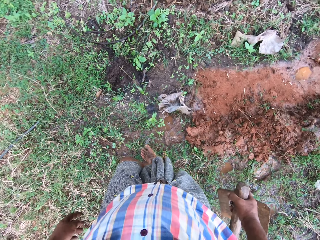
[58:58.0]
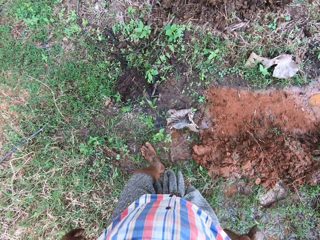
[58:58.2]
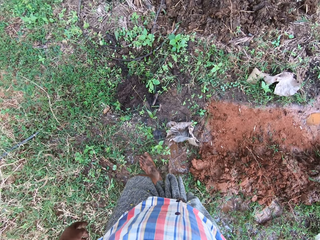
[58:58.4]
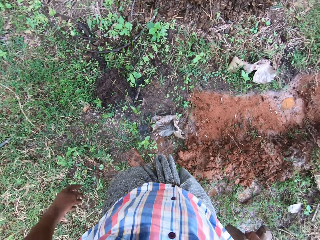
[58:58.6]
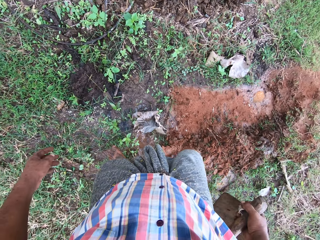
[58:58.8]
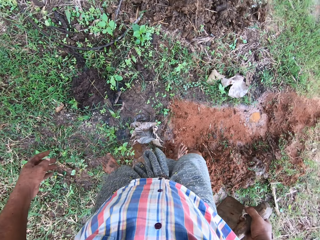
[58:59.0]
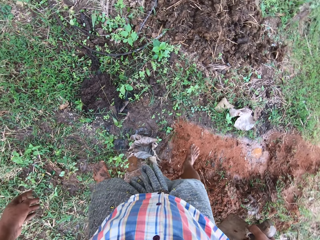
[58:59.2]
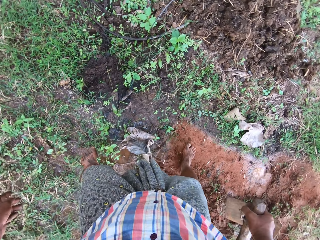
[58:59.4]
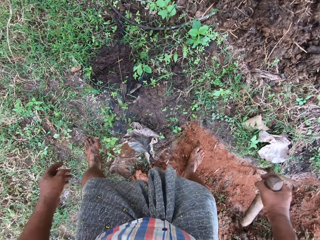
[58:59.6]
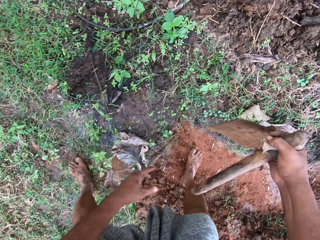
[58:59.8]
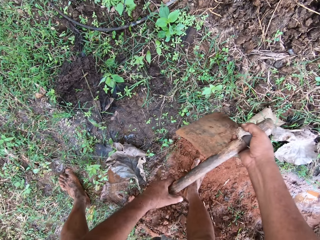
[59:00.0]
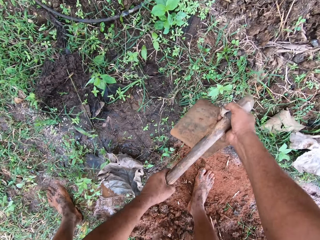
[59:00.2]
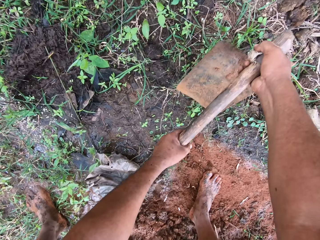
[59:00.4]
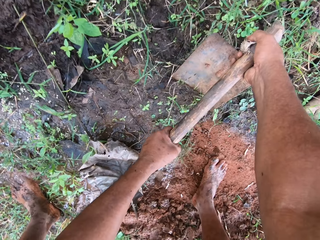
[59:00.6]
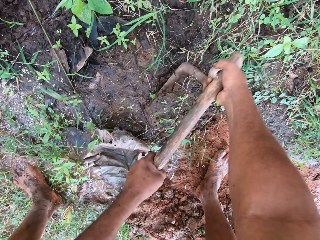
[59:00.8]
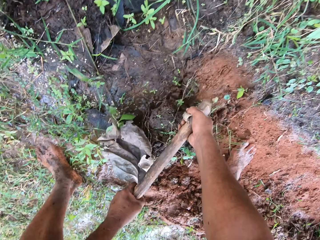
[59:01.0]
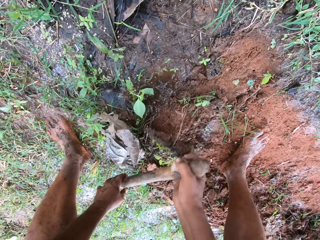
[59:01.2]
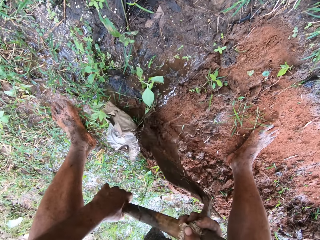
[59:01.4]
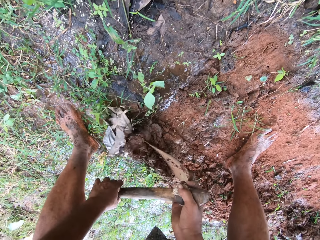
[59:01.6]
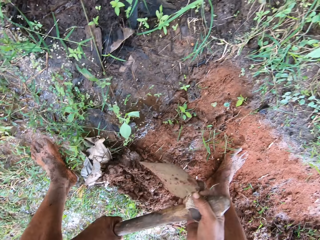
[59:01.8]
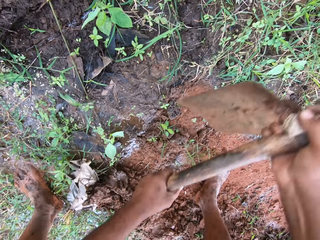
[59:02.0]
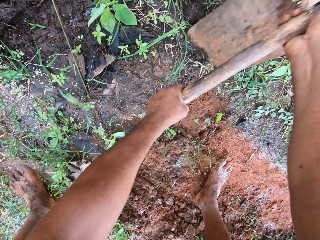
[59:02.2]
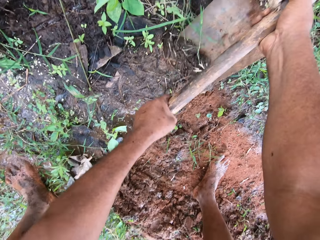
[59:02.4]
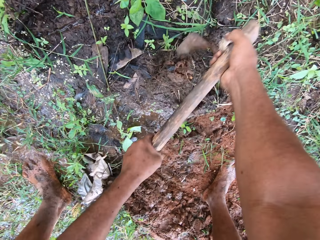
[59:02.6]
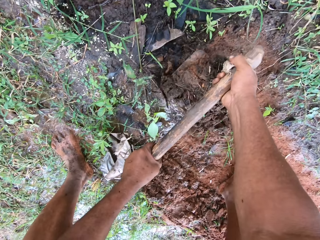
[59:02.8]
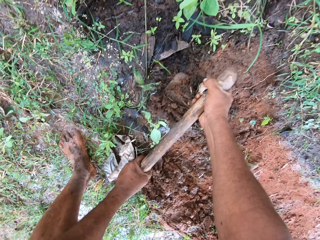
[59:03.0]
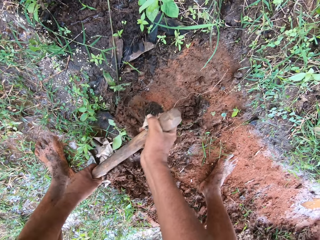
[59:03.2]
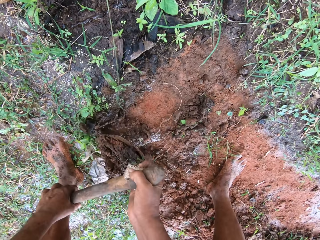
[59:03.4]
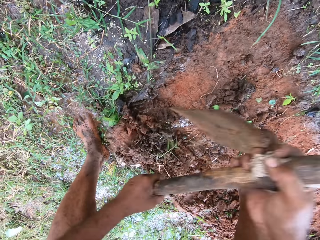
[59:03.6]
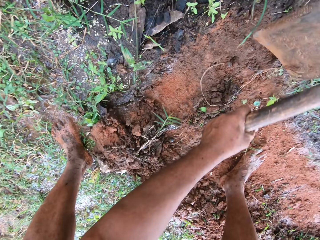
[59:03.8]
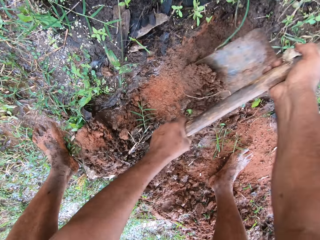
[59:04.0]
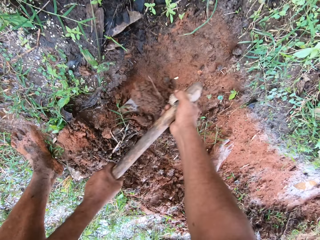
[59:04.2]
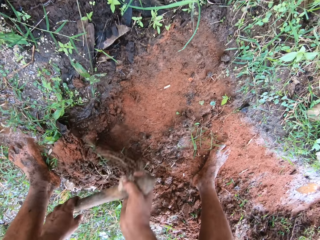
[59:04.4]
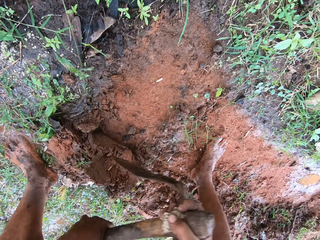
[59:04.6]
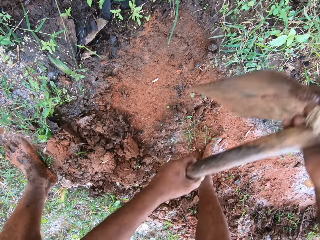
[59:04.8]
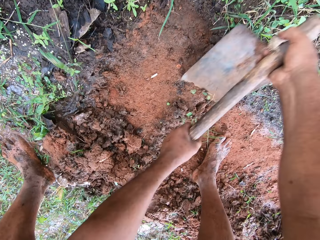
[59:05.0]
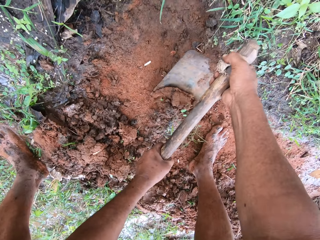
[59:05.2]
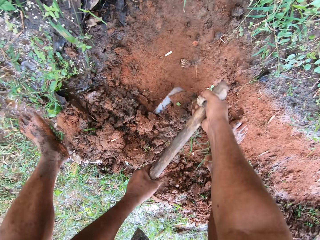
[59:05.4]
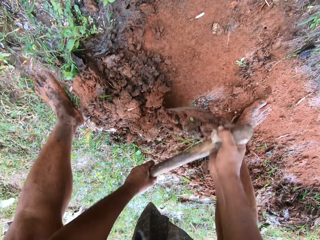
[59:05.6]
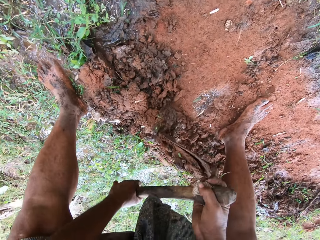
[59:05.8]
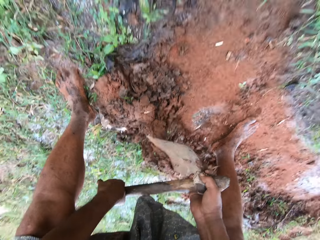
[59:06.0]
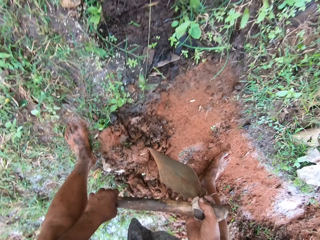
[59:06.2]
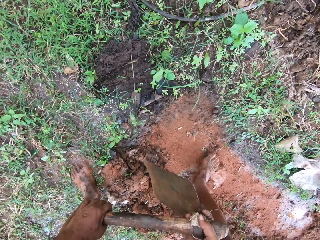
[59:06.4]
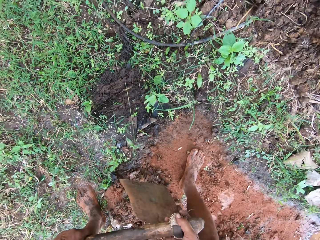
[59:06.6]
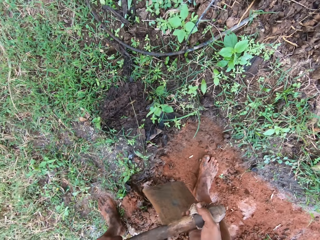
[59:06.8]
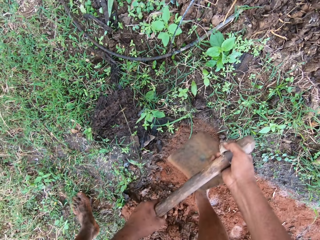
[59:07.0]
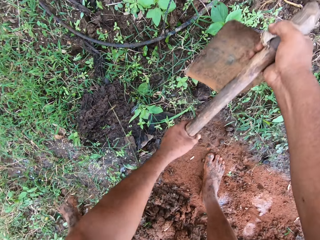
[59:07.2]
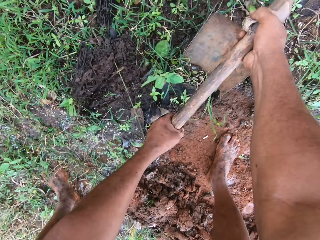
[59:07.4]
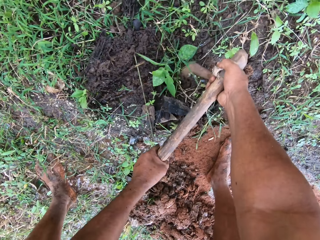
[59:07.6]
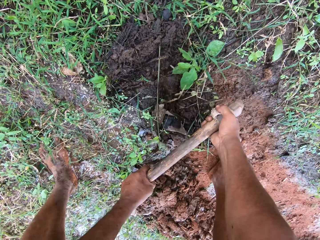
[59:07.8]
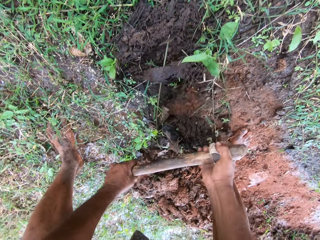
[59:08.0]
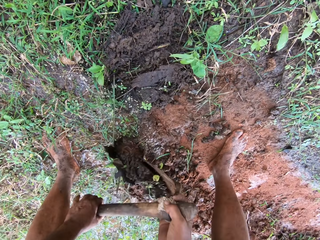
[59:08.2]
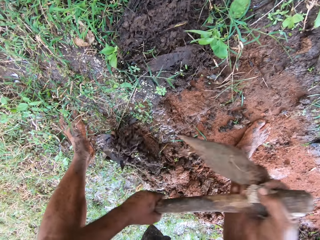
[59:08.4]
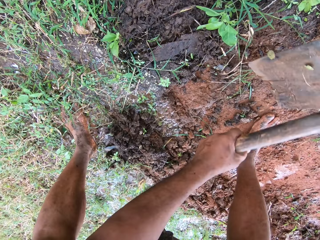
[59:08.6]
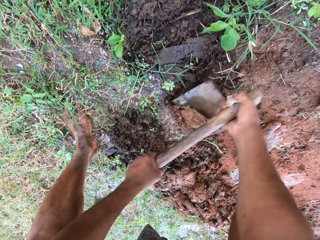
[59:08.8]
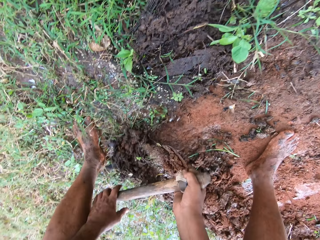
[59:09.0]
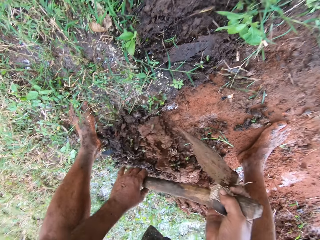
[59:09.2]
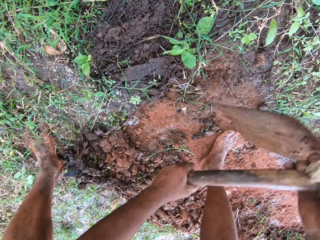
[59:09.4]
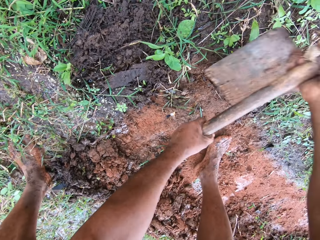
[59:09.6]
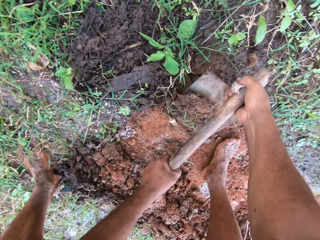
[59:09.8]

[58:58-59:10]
The camera wearer walks around the field. They clear the grass with the hoe and dig with the garden hoe.

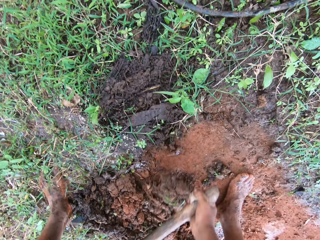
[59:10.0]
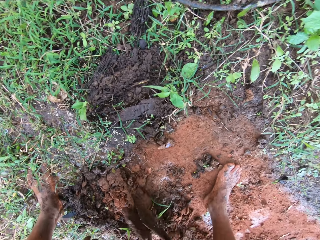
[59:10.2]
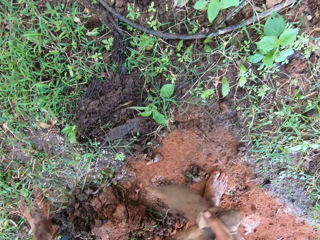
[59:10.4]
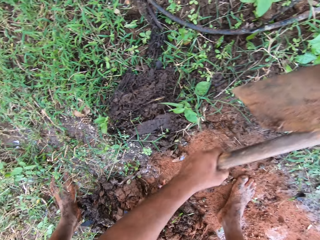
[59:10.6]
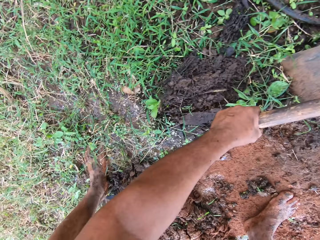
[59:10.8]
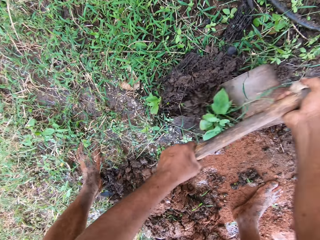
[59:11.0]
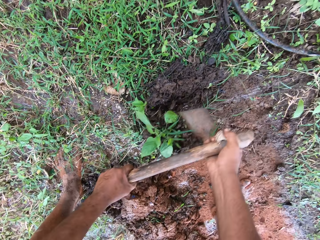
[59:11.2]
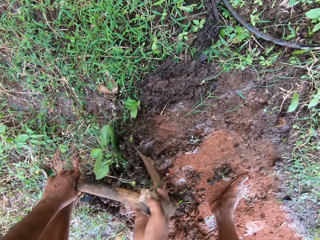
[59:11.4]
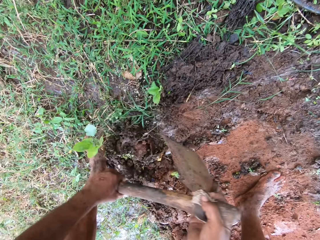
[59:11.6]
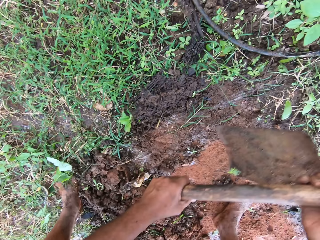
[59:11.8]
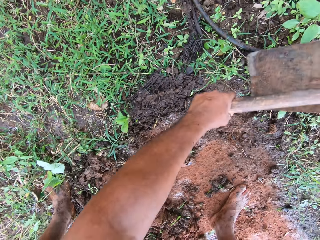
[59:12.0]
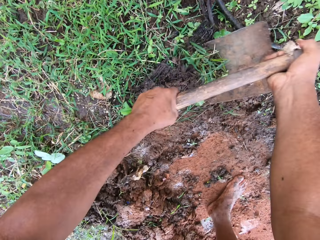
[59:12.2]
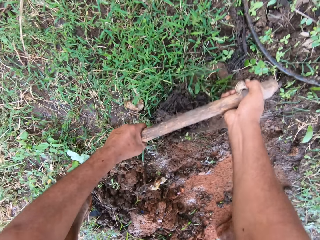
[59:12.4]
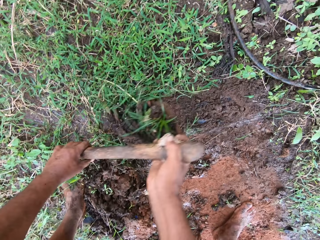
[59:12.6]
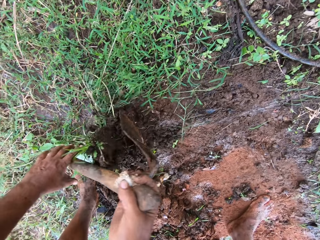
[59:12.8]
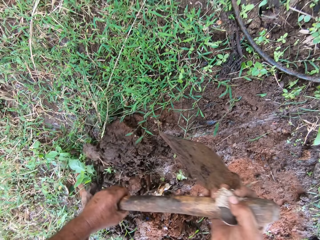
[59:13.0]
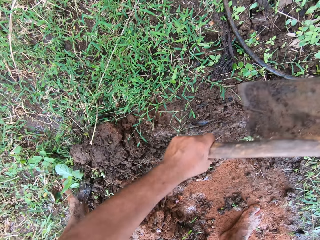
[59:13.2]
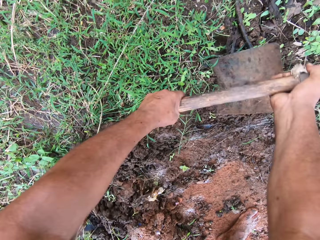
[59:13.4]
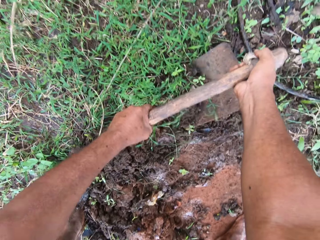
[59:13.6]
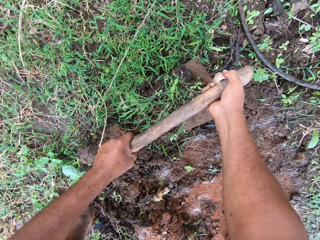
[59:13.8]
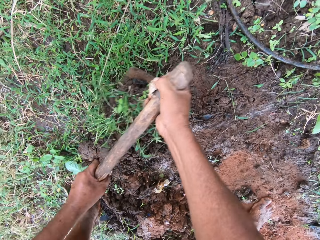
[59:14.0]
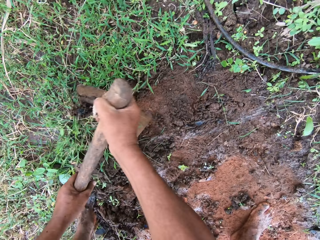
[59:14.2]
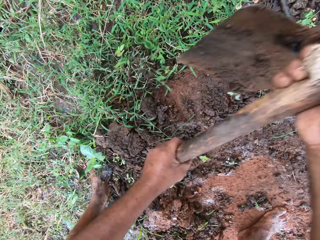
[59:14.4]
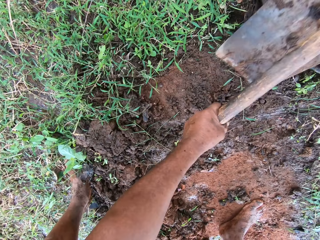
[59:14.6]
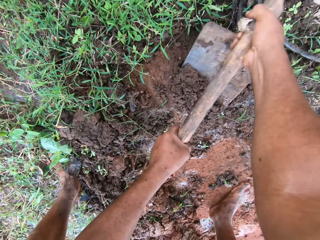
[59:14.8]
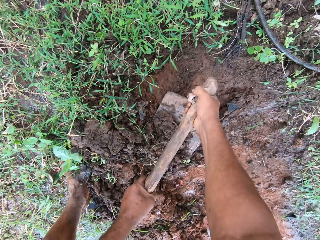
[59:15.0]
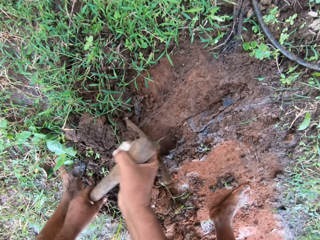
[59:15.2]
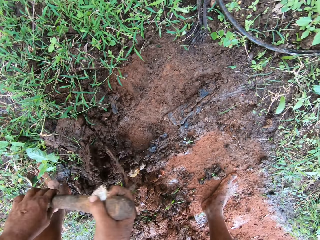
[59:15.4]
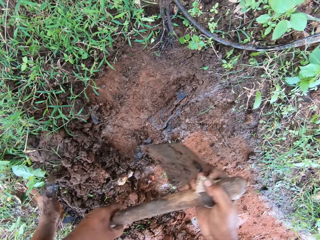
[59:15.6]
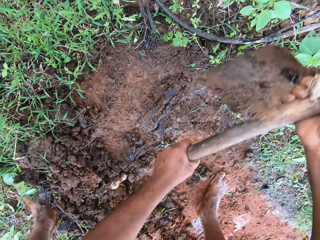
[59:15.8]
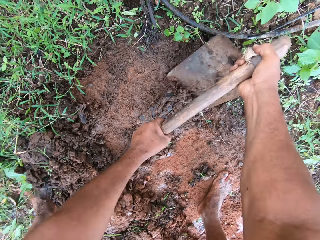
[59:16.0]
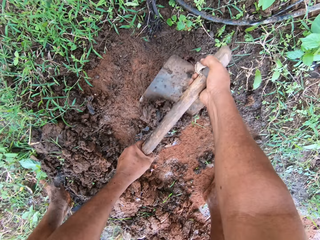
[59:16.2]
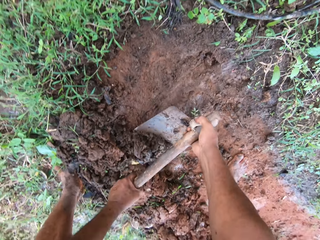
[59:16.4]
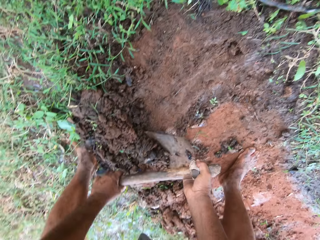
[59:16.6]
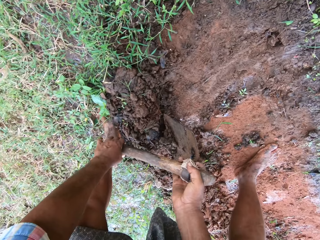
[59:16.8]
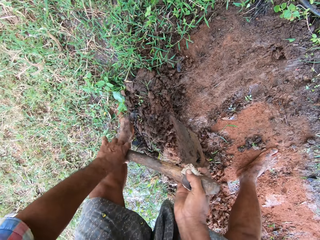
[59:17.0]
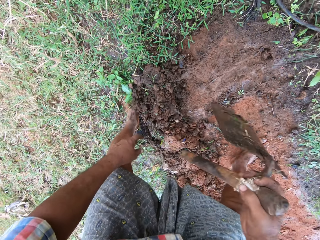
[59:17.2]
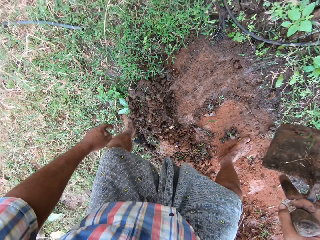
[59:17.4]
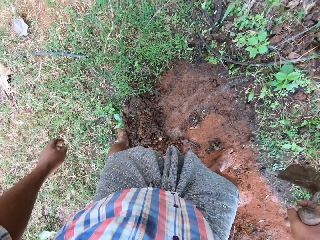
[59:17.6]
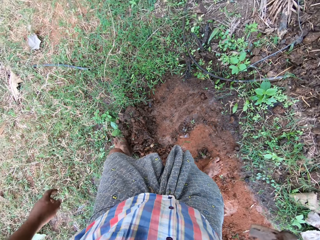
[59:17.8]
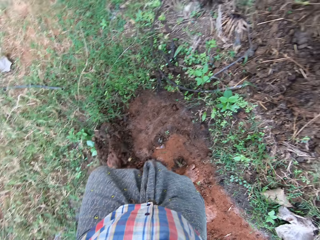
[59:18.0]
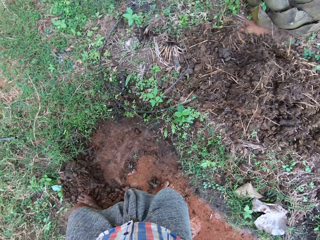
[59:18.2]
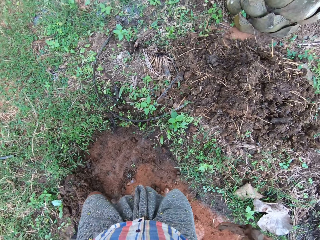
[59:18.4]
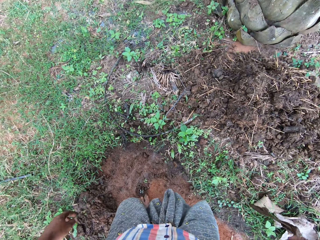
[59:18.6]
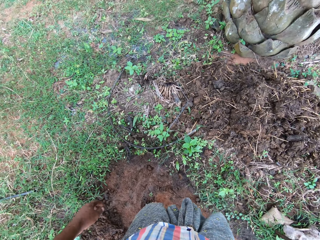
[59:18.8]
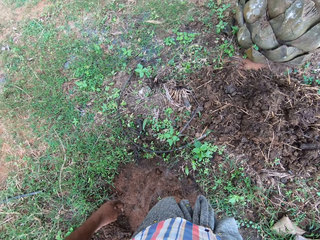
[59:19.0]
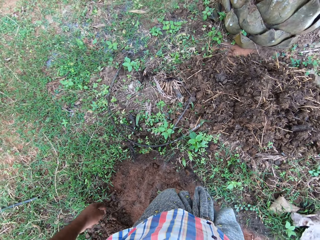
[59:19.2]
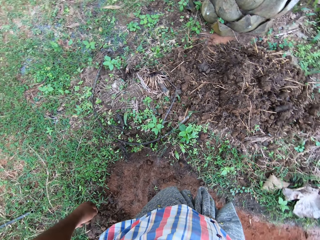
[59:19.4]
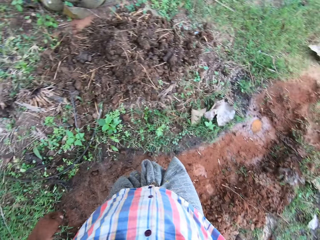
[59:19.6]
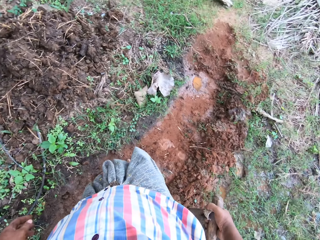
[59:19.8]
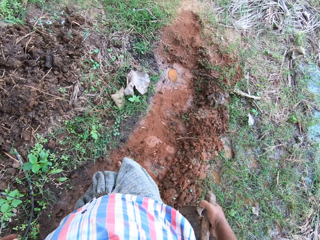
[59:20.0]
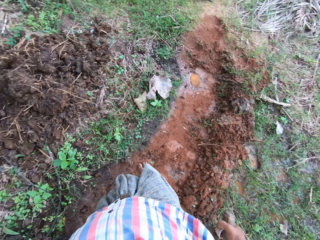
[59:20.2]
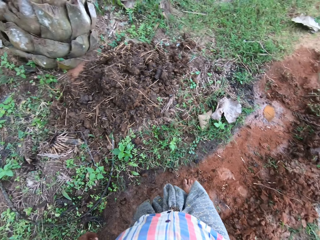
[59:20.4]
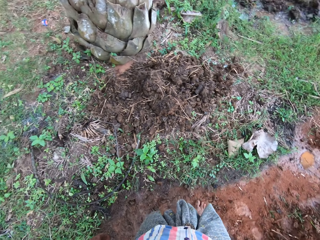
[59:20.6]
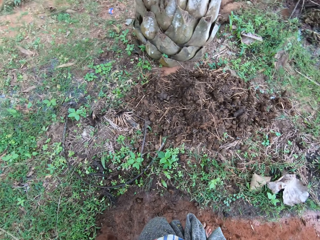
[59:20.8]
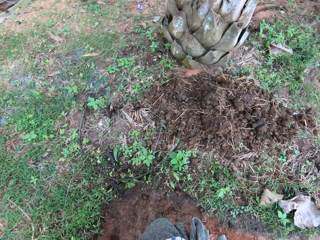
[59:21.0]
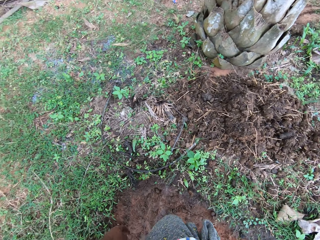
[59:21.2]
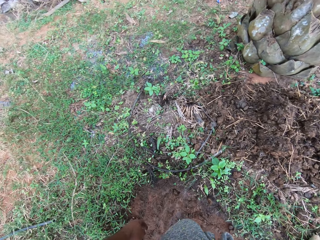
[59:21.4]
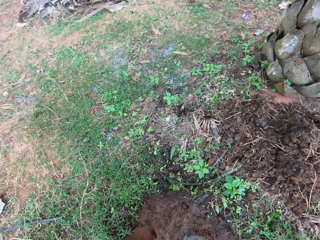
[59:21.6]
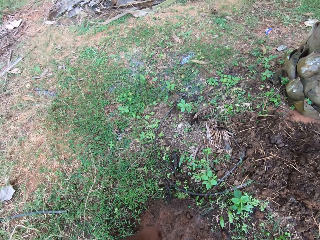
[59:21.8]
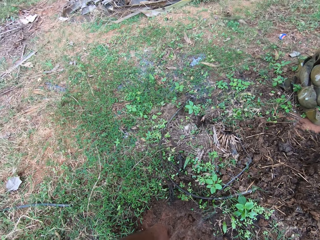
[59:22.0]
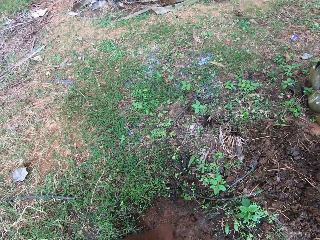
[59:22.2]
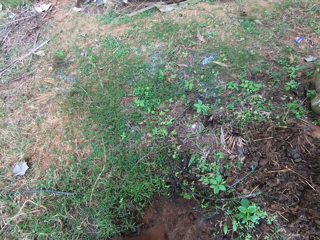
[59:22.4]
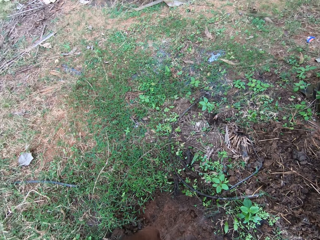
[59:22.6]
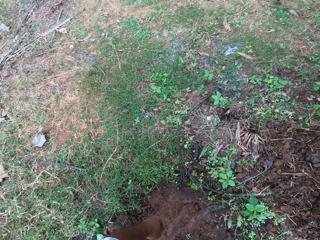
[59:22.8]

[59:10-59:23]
The camera wearer walks around the field. They turn around the field.
